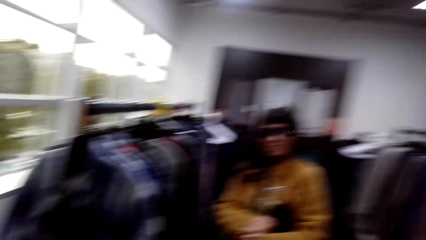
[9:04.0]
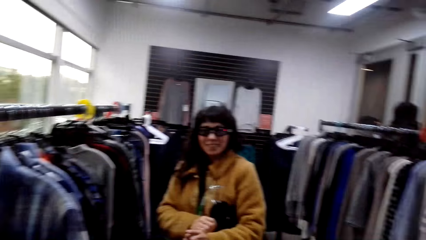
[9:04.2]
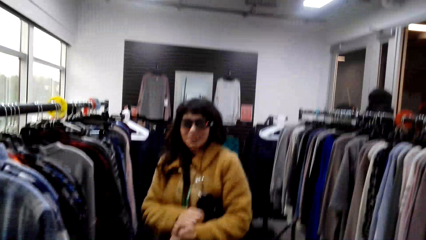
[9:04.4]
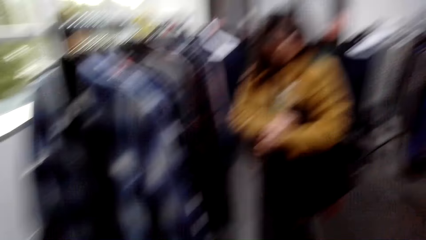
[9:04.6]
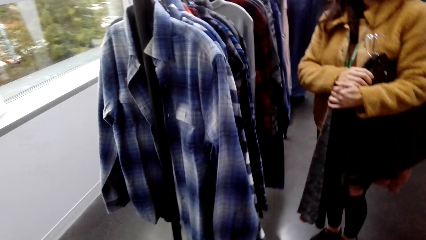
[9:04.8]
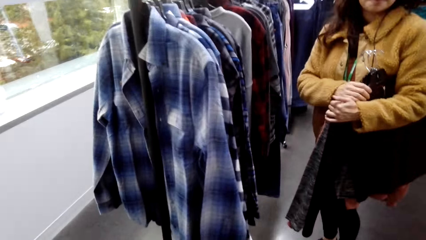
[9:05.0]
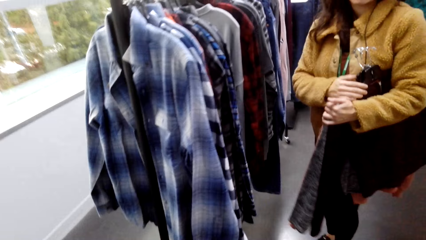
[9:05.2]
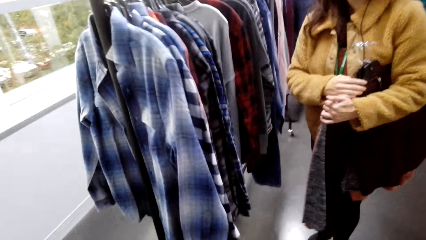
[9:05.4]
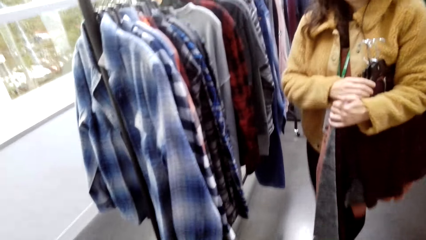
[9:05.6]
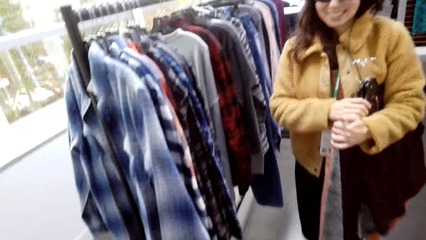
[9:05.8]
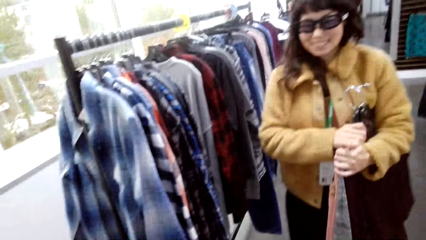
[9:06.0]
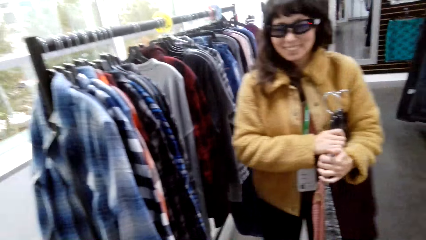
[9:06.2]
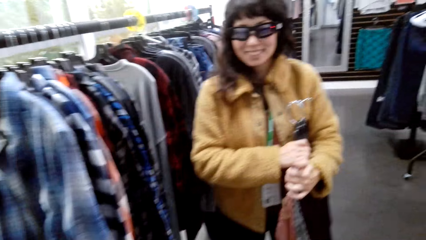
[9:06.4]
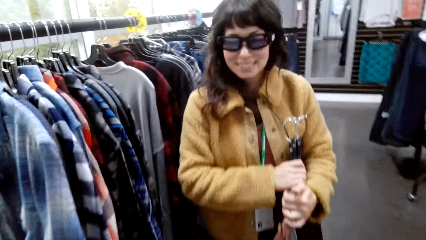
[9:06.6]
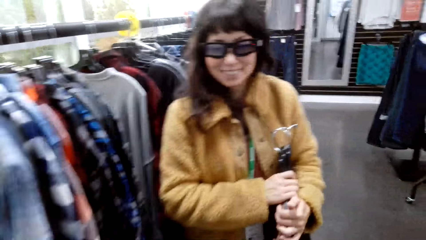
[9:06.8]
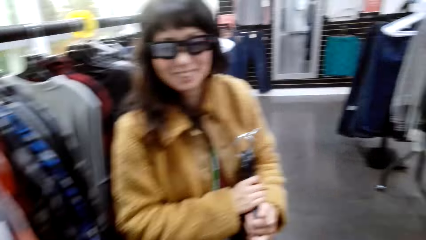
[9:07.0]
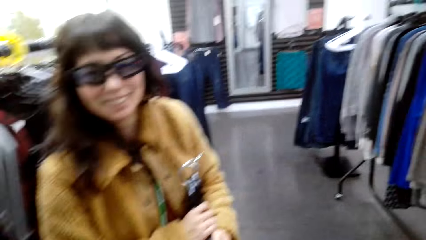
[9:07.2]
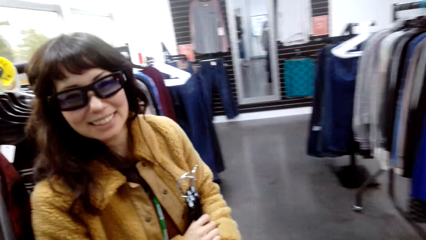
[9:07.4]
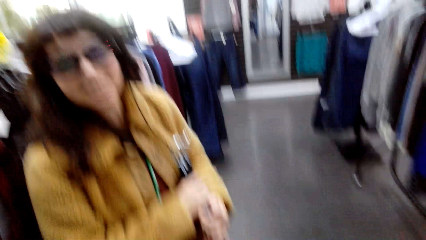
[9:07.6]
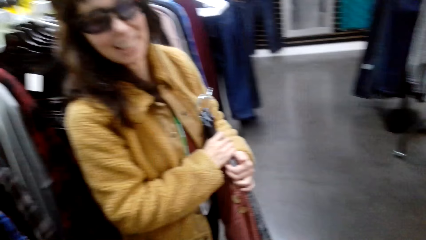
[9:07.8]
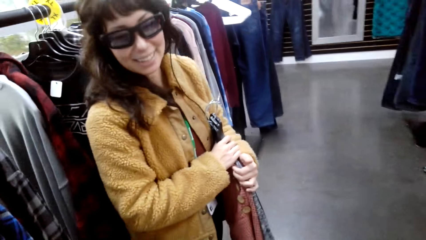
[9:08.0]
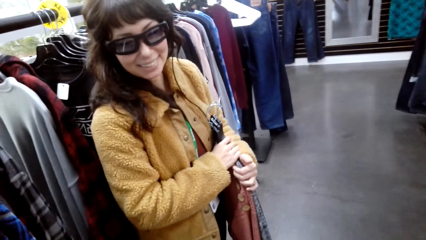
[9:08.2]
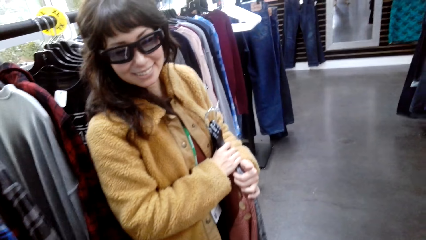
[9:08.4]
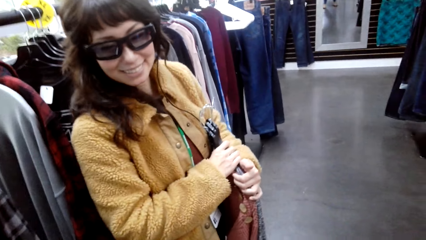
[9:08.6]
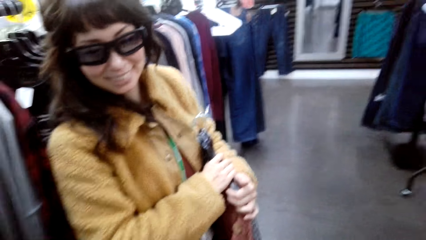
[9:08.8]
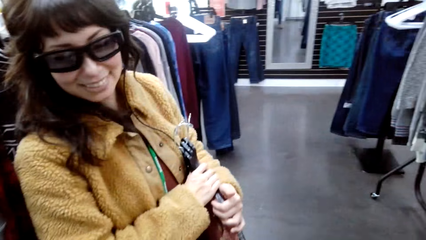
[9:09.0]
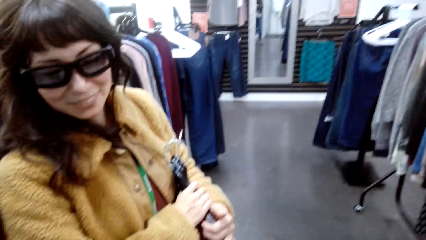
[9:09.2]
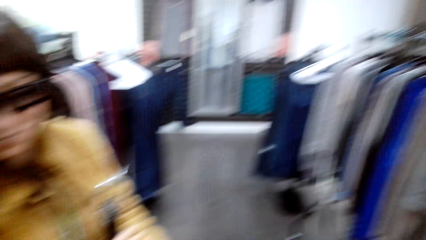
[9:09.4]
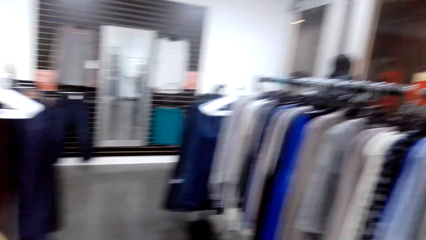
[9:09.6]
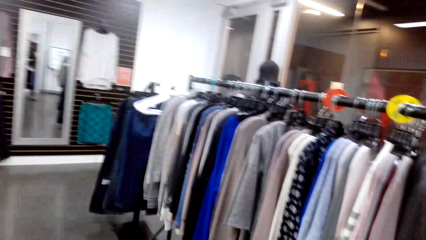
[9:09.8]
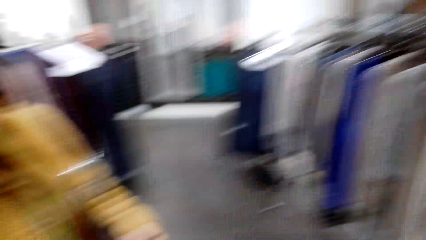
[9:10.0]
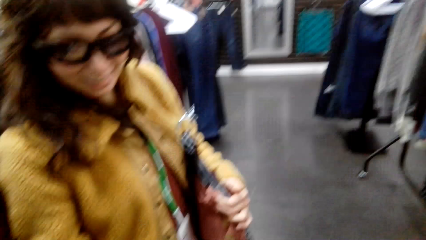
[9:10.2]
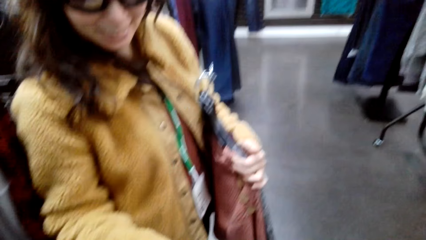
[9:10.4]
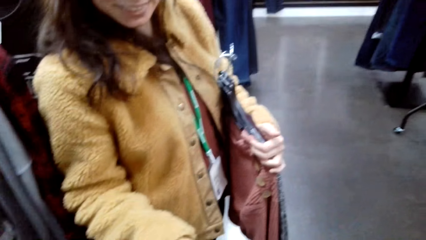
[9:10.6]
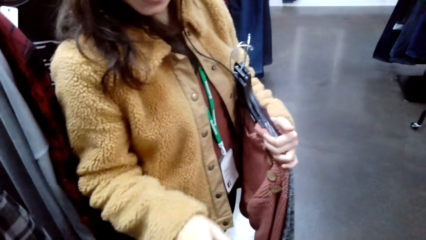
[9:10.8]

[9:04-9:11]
A woman holds cloths.

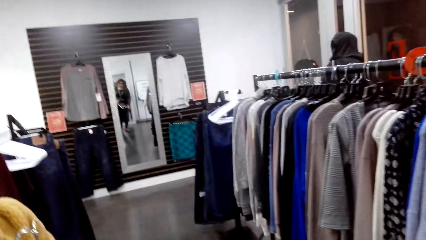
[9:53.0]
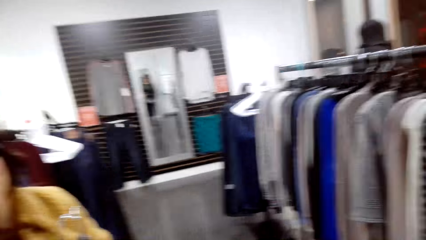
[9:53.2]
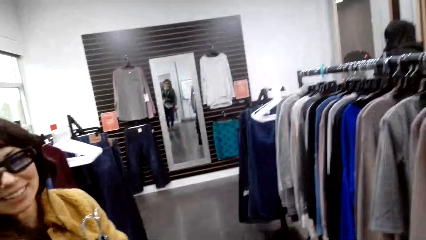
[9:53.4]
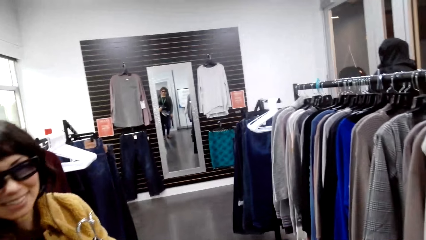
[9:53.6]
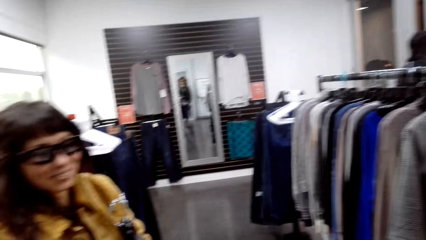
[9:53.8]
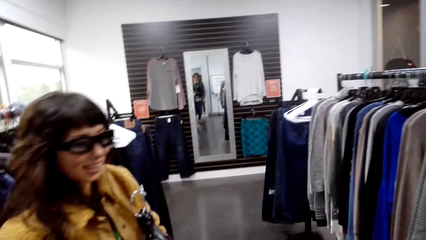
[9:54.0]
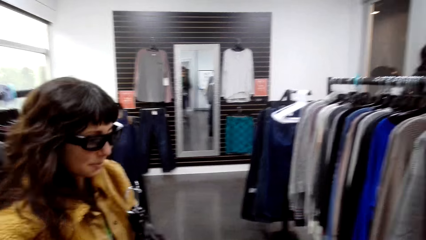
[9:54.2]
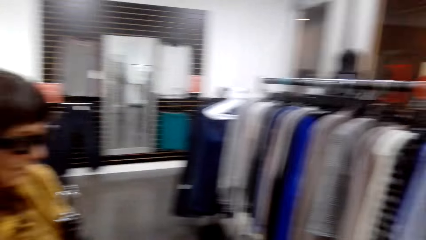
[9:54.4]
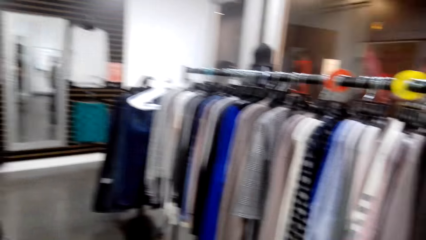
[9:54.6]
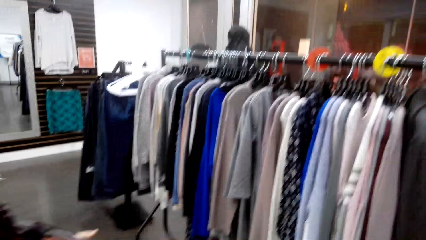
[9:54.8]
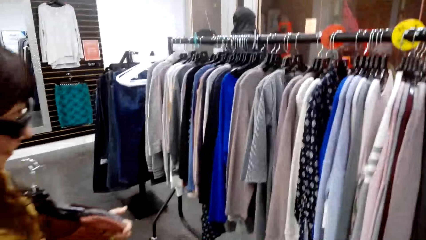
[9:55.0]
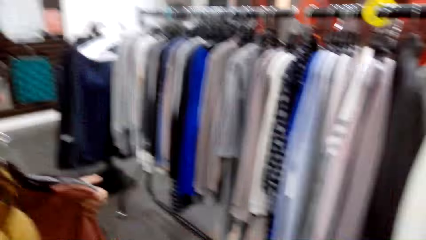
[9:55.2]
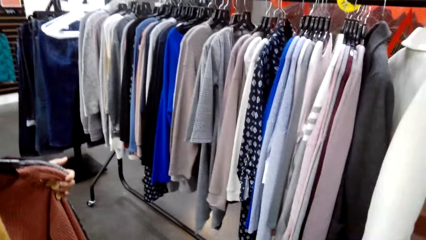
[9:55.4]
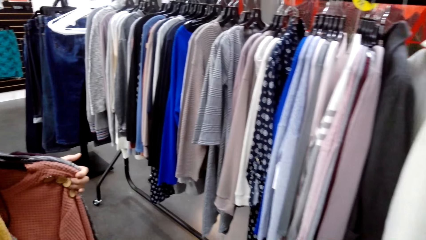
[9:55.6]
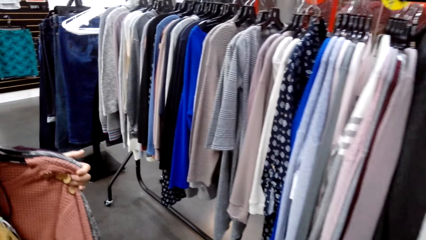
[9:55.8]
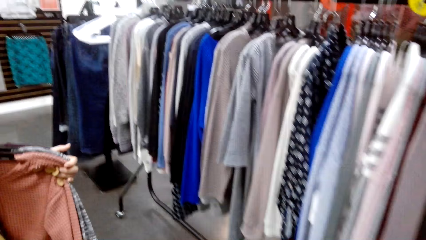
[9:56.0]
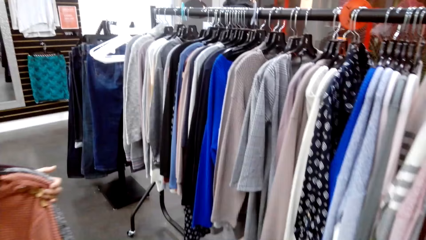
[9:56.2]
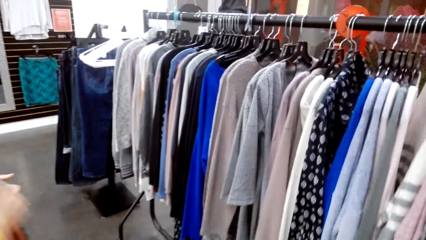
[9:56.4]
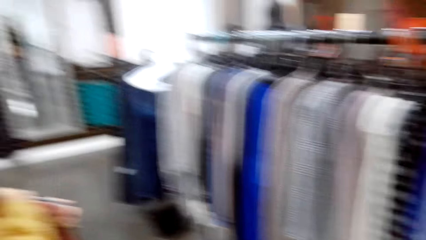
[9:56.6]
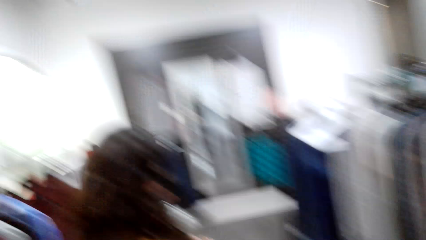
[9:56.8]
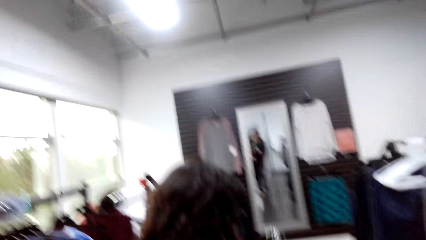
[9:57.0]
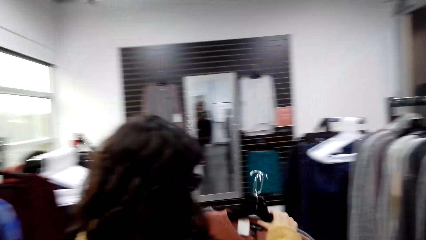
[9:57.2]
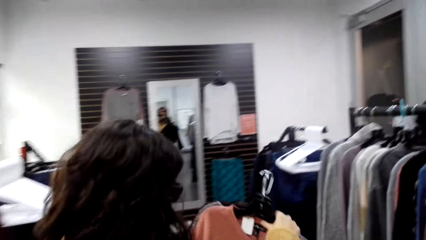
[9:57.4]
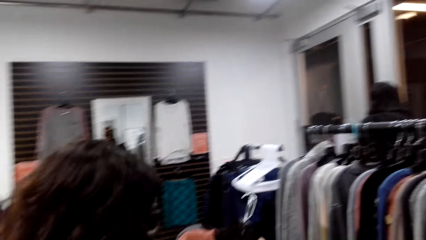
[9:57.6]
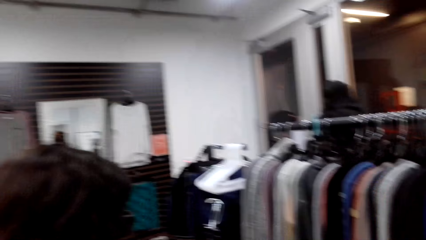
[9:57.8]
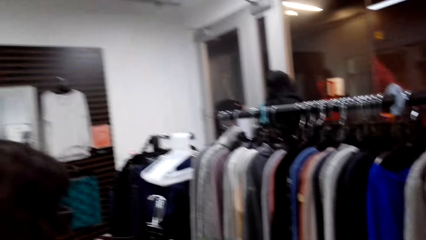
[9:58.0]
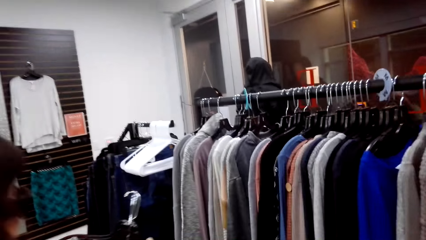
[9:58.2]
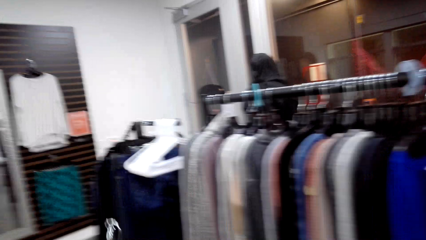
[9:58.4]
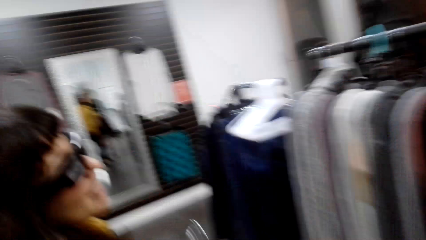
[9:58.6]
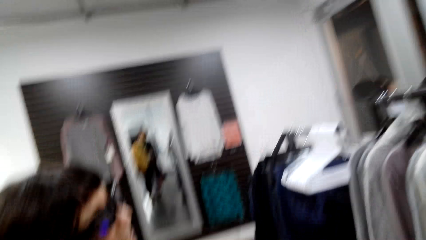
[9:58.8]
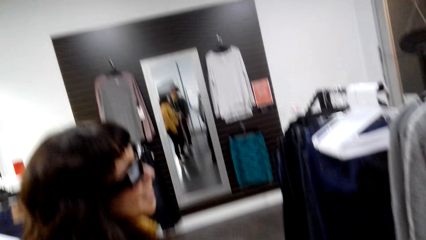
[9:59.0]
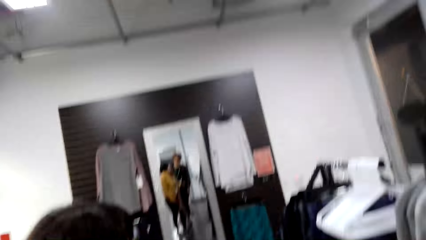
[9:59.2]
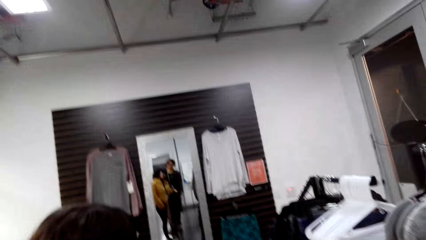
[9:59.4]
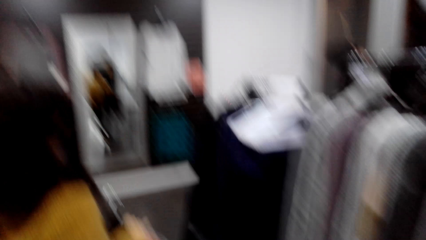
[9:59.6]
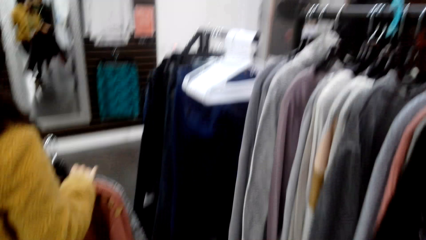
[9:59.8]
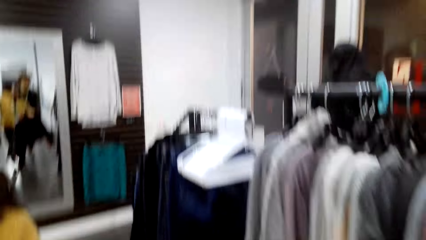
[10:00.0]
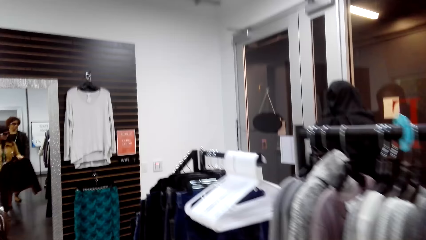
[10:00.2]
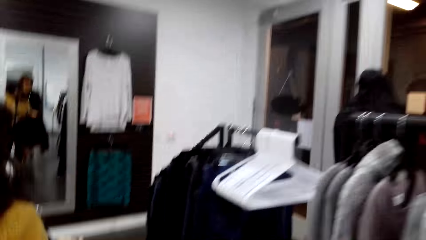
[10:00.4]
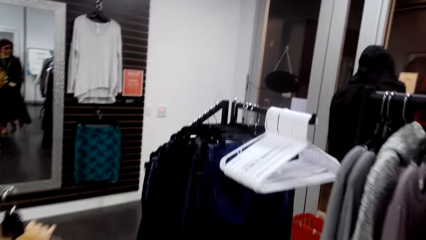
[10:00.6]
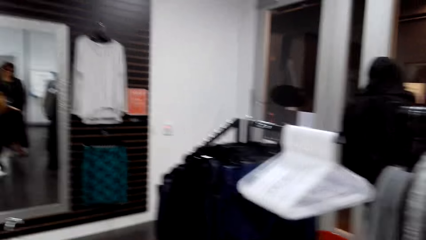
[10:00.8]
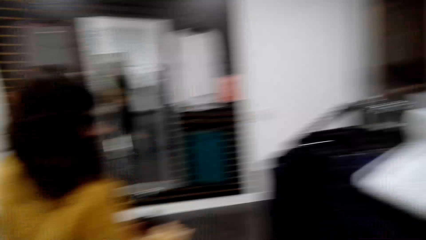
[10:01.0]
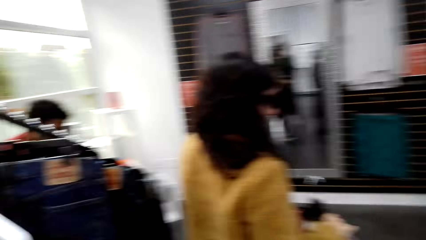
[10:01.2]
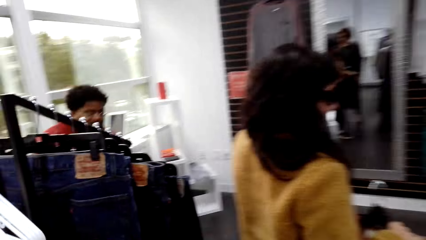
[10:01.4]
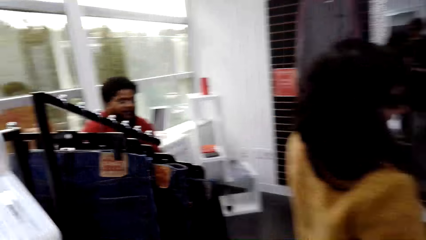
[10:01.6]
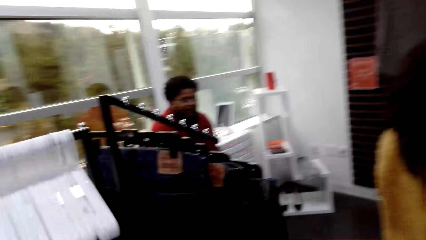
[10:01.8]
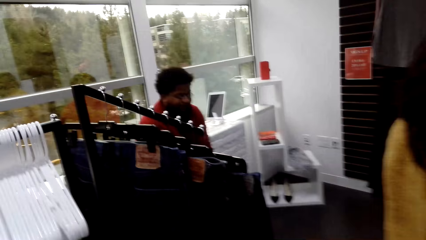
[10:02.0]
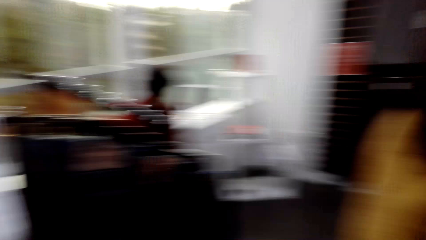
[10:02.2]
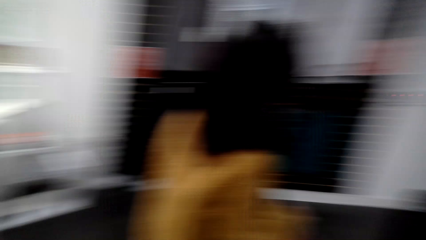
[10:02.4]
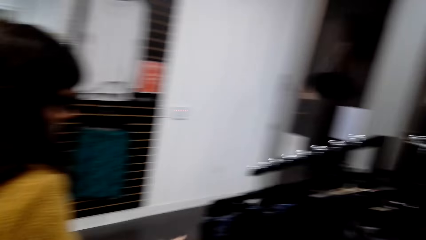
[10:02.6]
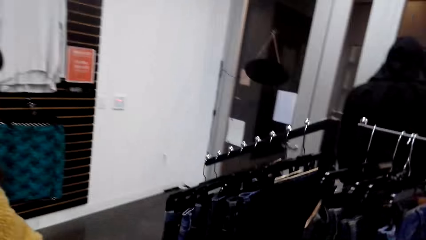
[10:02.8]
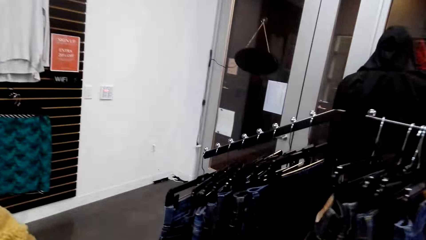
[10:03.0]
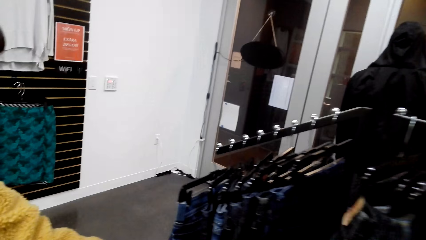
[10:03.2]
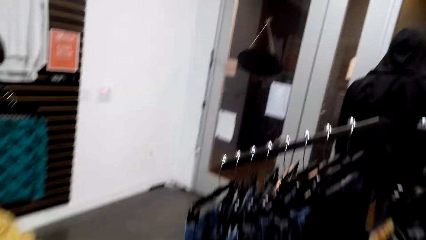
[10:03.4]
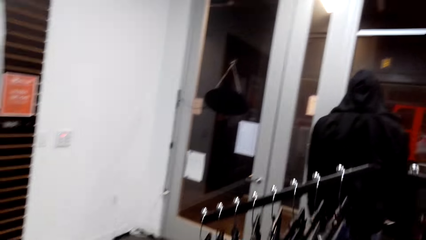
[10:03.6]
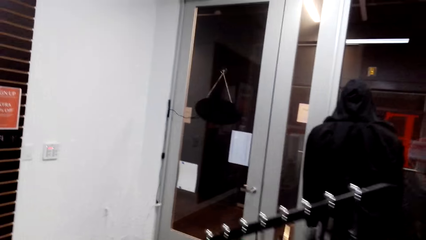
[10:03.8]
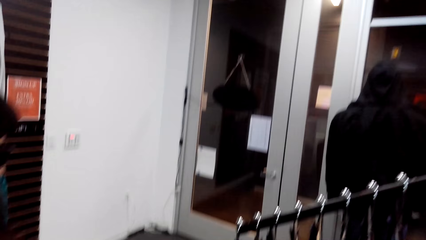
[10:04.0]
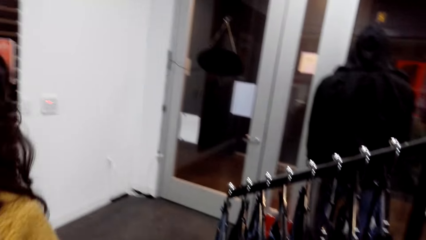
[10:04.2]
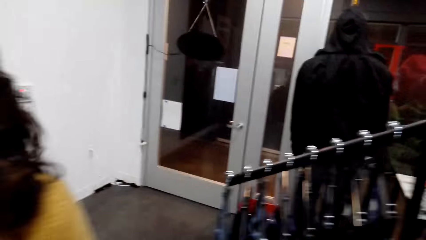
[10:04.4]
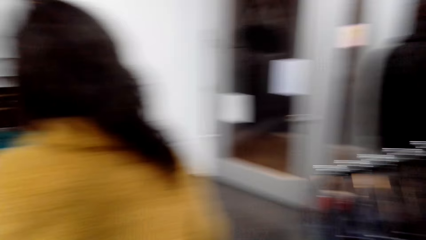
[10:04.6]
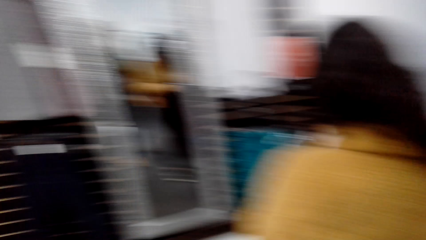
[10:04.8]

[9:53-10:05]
The camera wearer and a woman move round the room. The woman holds cloths on his hands. The camera wearer and the woman move round the room. The woman checks out the jeans.
